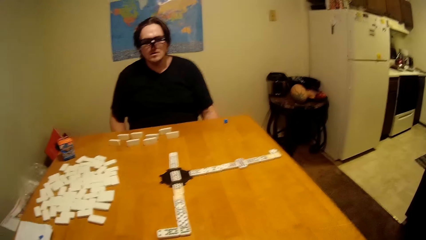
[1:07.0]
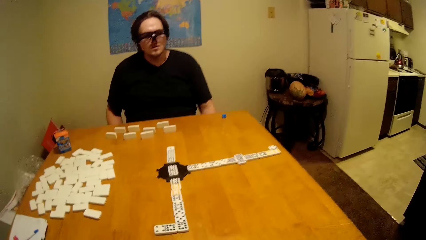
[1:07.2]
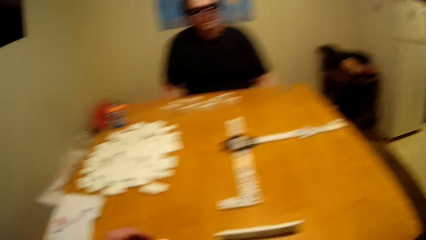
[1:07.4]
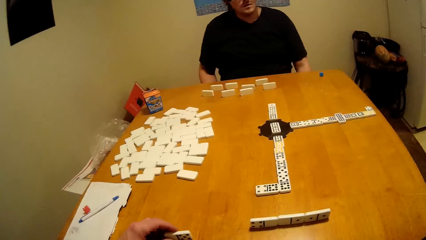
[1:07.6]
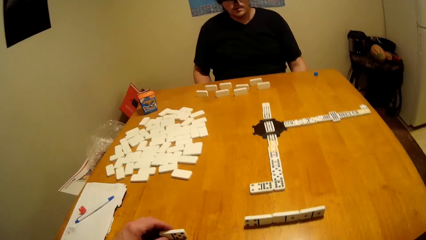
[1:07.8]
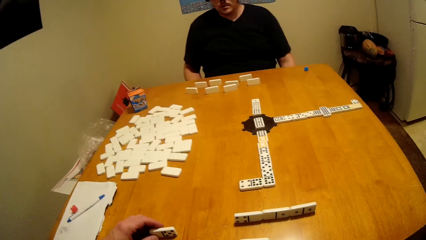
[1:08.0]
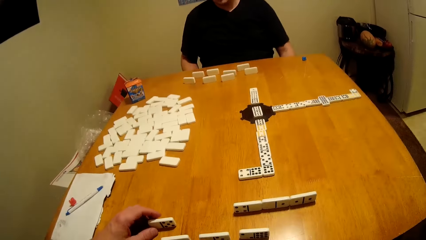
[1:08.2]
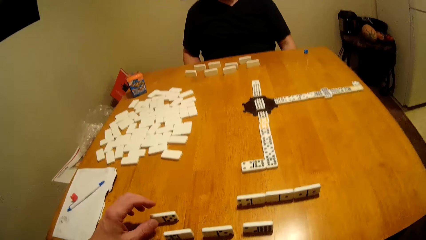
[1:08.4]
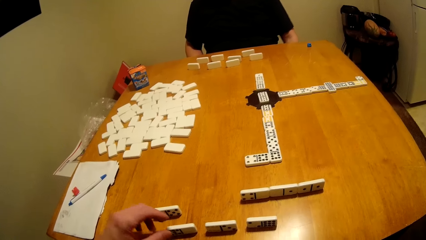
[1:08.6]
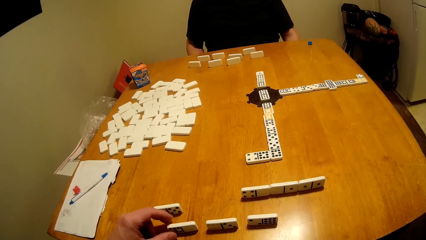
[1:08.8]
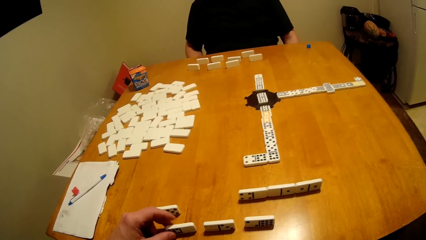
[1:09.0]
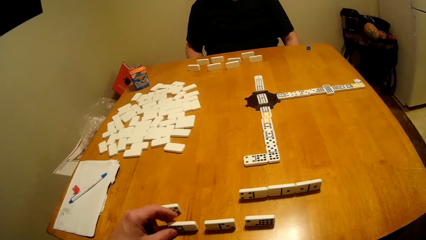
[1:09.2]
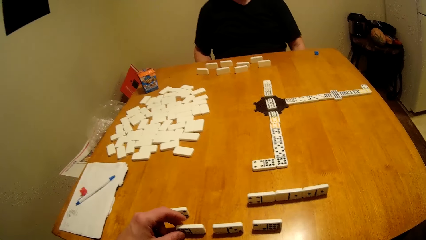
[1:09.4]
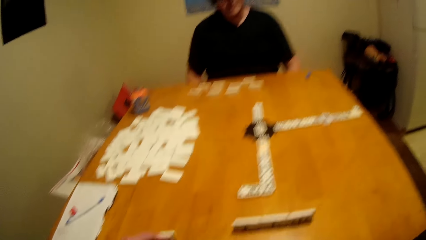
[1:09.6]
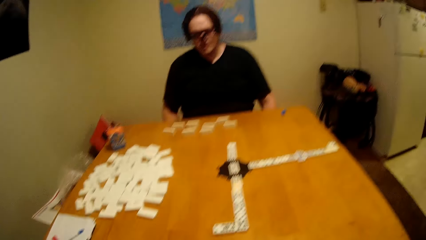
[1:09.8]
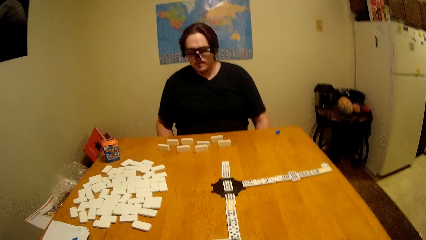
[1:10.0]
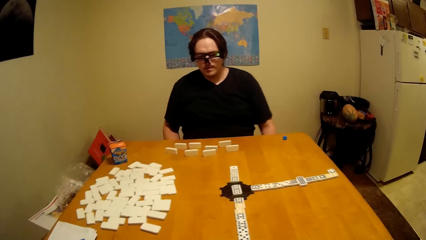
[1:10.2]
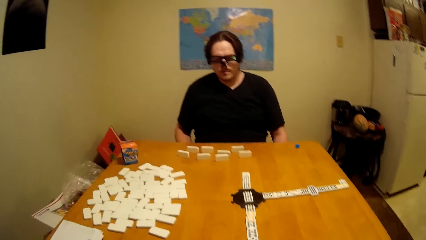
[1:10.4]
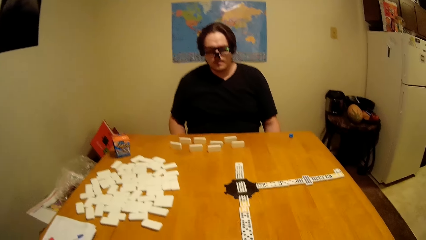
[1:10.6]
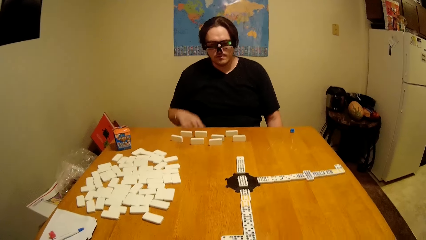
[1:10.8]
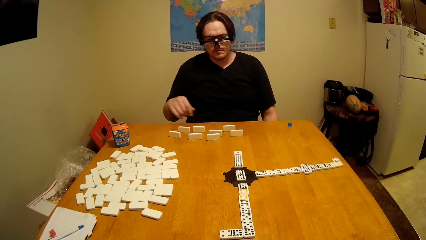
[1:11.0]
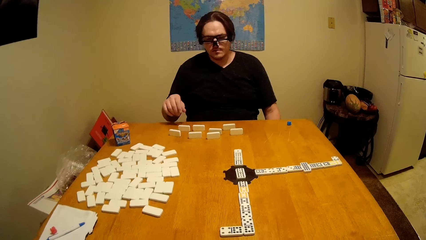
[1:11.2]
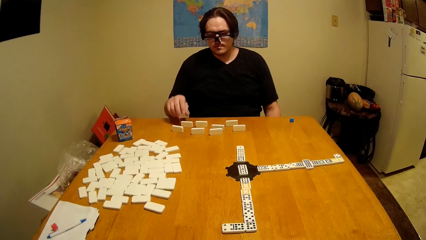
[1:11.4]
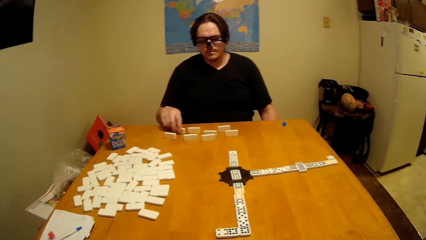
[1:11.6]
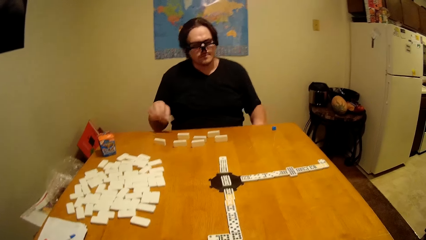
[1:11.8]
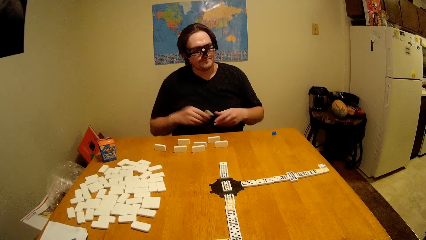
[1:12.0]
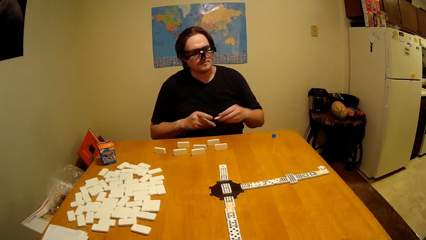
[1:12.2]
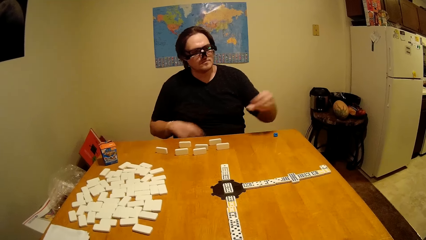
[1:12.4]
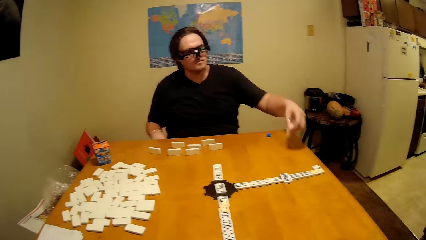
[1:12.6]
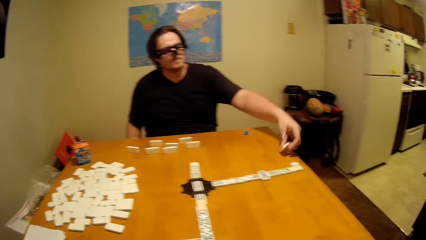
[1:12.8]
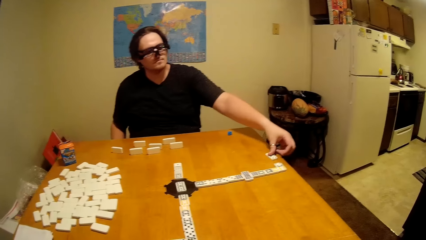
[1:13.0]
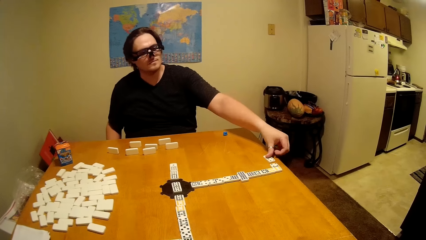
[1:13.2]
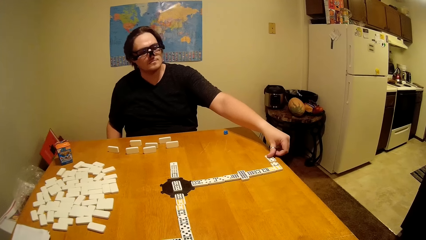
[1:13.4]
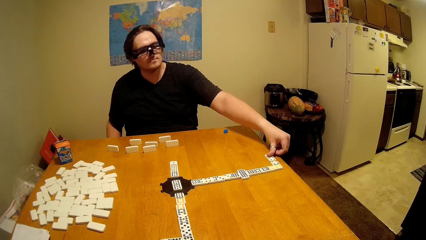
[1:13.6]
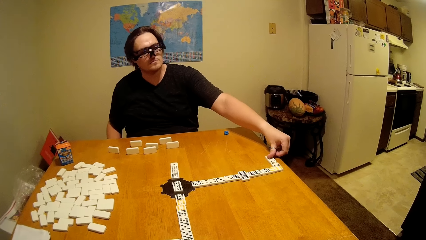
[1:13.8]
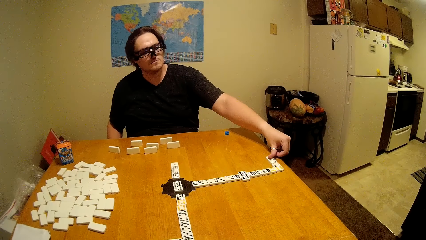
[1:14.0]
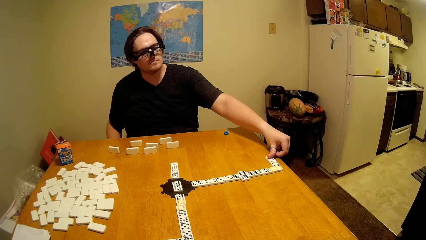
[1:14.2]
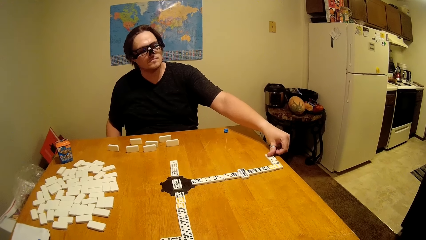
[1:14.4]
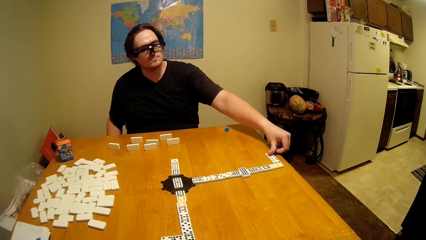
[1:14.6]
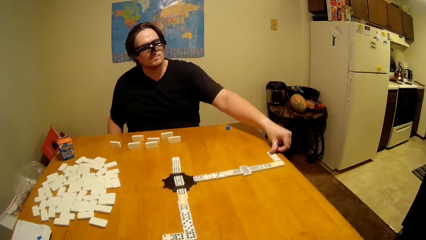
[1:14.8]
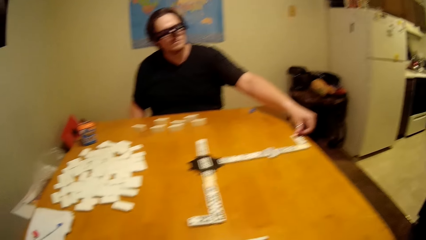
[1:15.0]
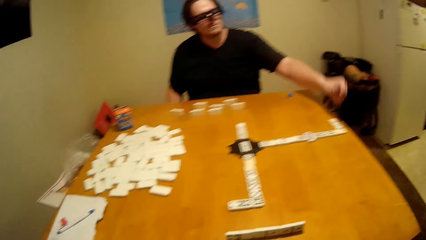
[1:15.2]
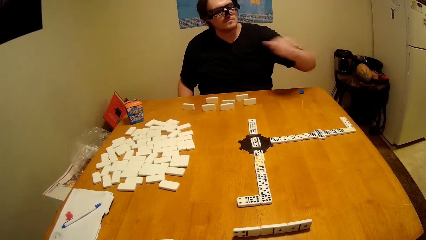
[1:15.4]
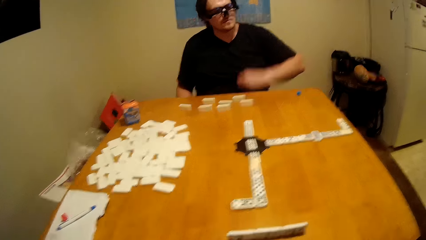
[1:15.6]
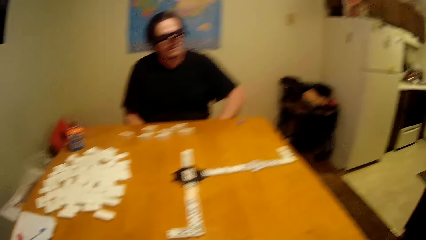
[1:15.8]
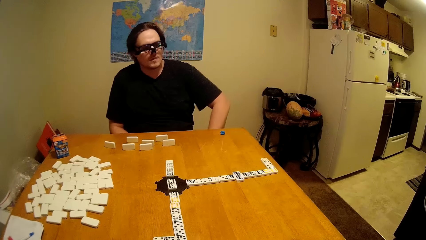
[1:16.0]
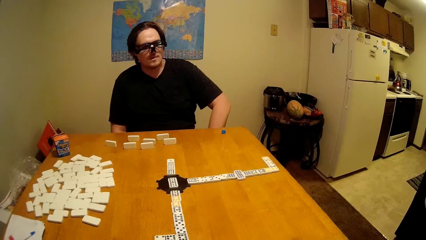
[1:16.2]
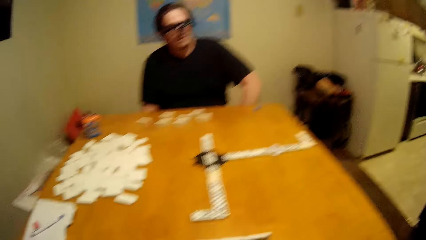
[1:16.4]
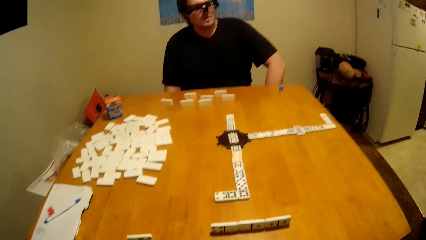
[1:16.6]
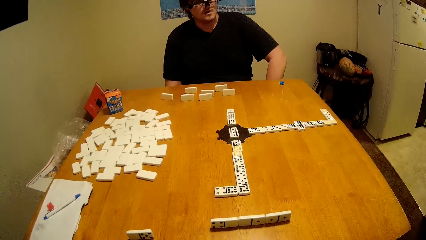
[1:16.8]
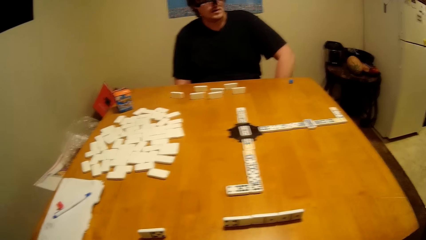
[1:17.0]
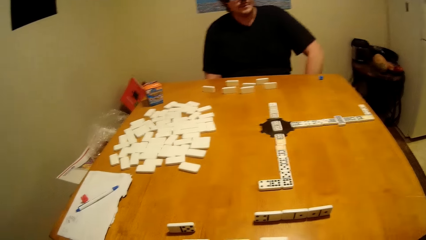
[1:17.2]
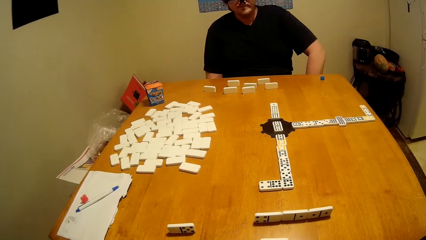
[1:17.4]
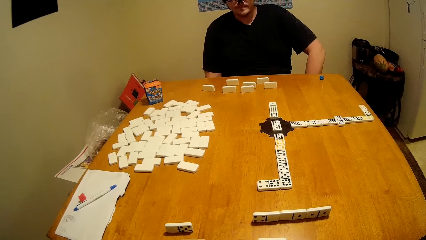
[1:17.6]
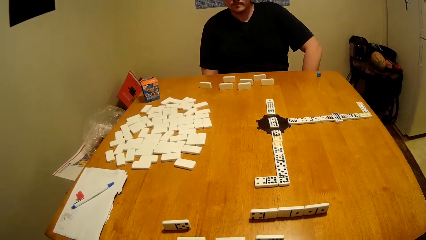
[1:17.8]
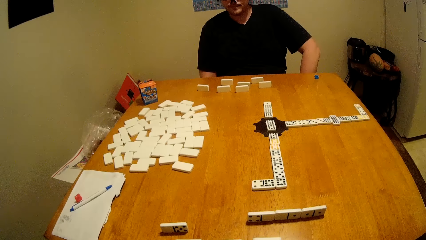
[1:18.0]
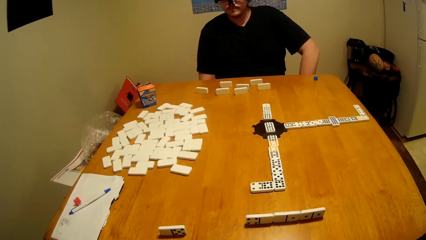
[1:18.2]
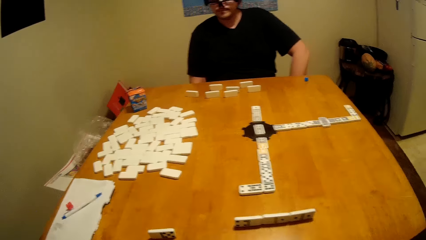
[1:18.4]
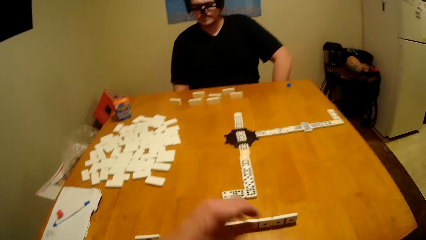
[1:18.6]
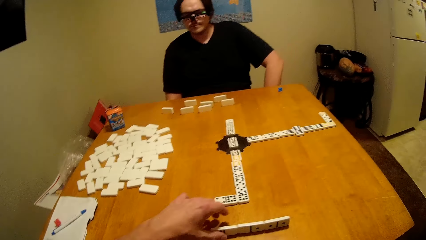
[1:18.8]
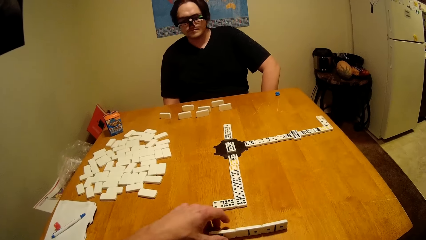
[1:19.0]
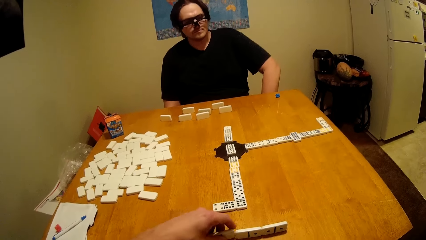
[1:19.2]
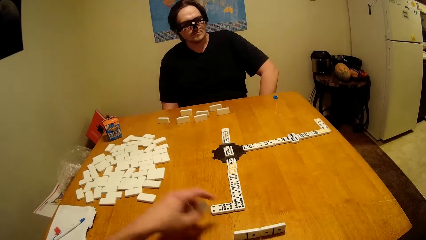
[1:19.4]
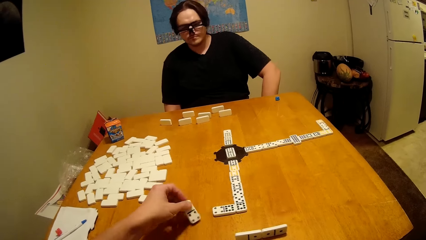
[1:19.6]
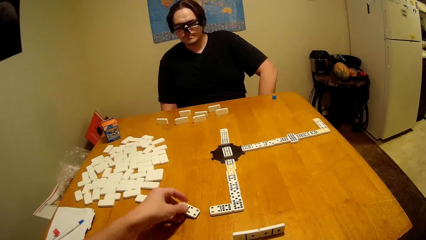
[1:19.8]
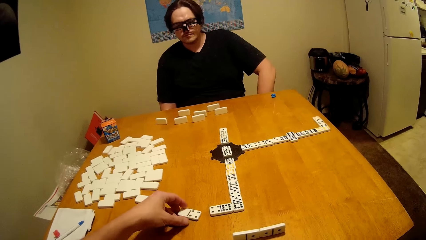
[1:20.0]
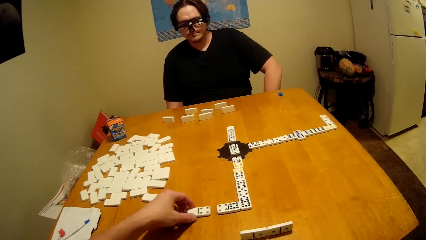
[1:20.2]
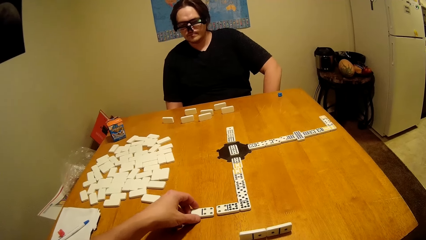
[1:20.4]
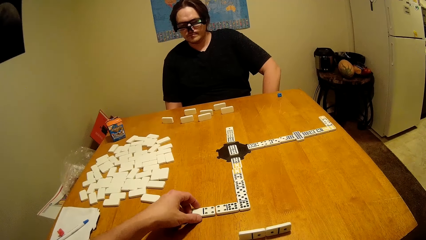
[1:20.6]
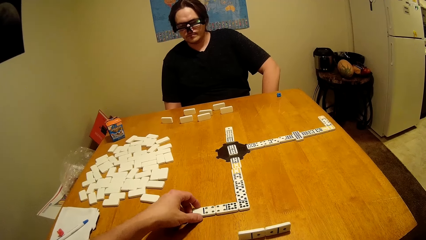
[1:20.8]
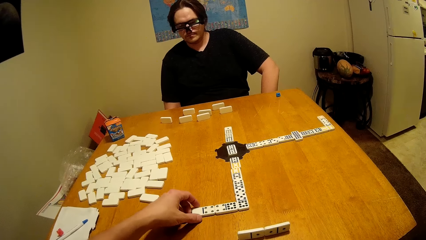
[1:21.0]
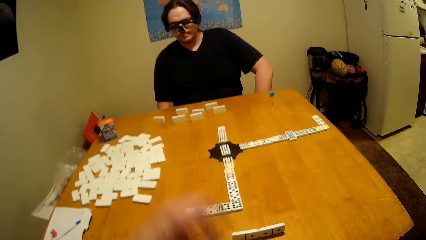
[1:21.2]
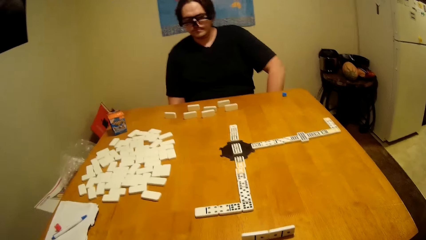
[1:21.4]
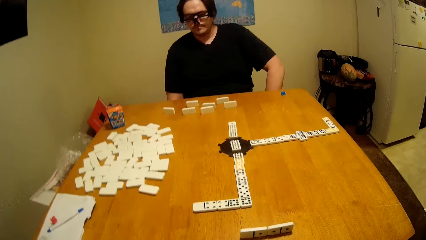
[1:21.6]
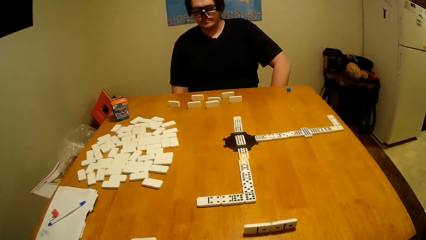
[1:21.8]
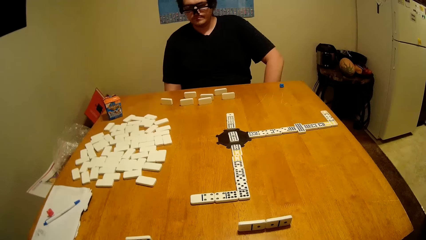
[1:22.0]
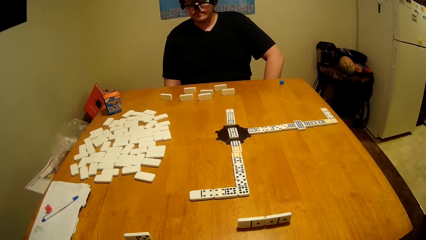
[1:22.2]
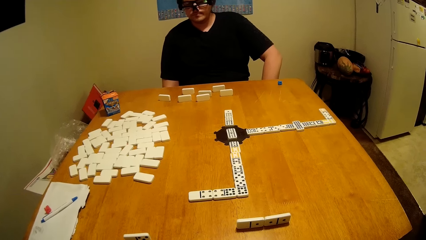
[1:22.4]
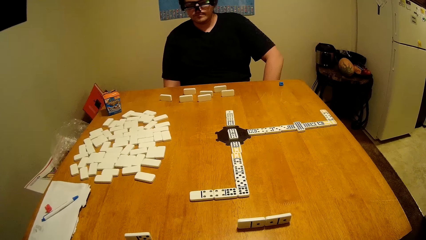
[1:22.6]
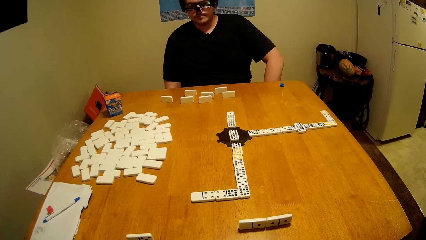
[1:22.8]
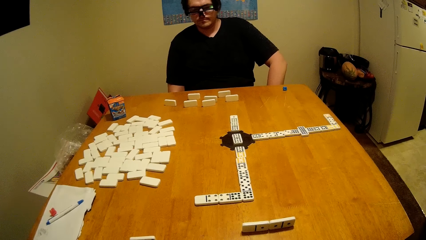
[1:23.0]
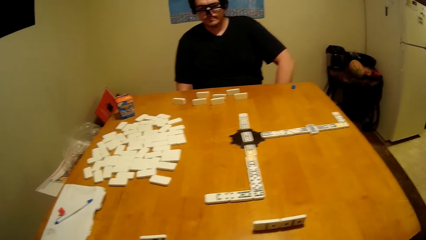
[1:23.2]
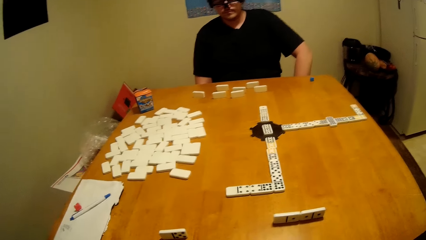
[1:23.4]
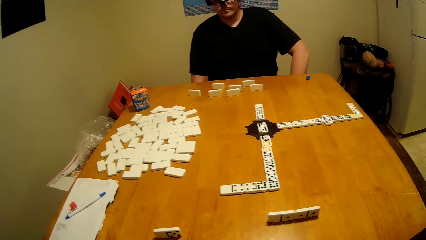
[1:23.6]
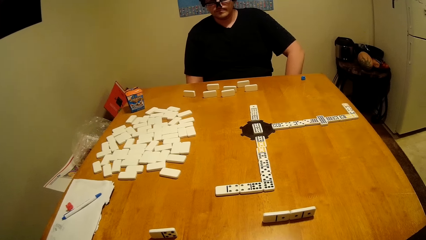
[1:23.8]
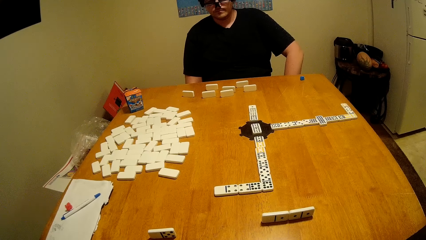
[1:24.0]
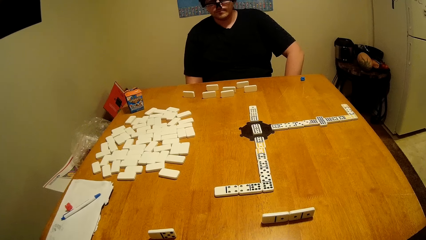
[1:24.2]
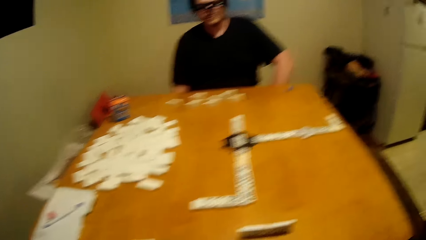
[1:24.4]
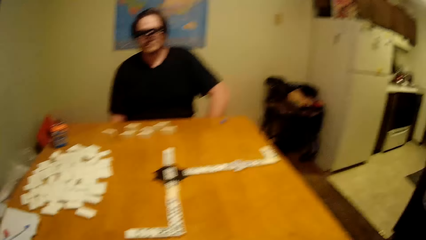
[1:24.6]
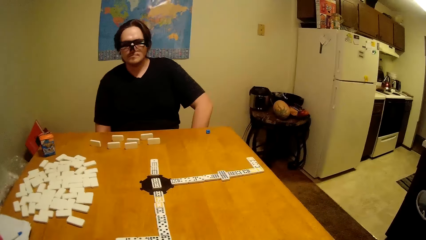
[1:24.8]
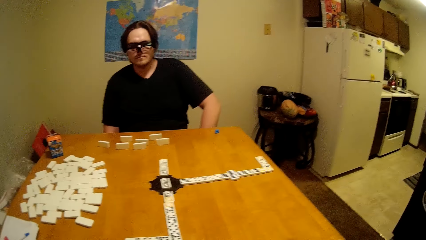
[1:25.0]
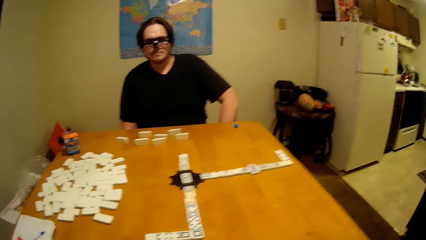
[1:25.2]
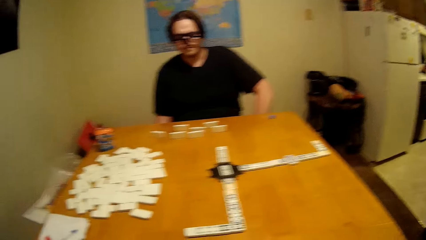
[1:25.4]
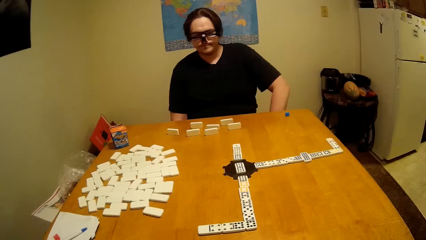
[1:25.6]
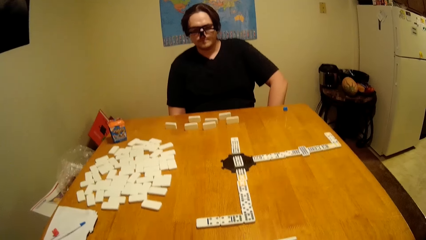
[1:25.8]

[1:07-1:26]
The camera wearer takes the dominoes. They arrange the domino. A man takes the domino piece, arranges the domino, puts the domino piece down, and puts the hand down. The camera wearer arranges the domino. They put the domino piece down.
